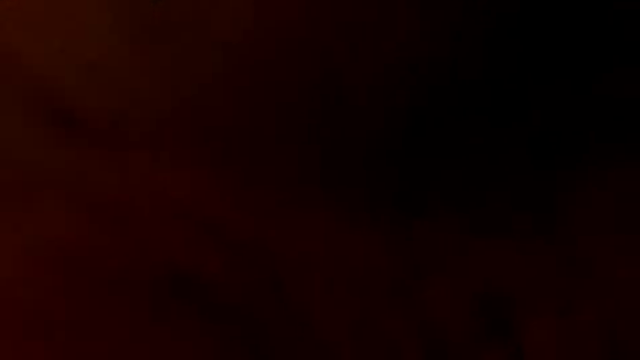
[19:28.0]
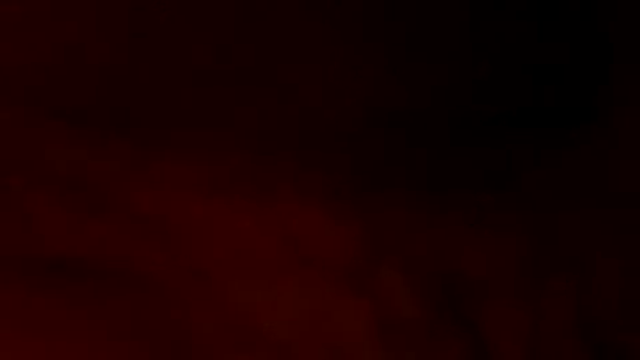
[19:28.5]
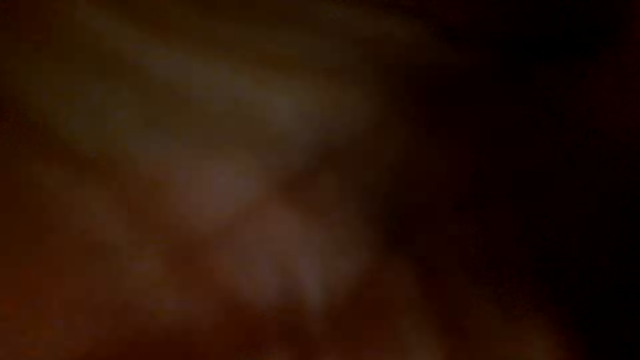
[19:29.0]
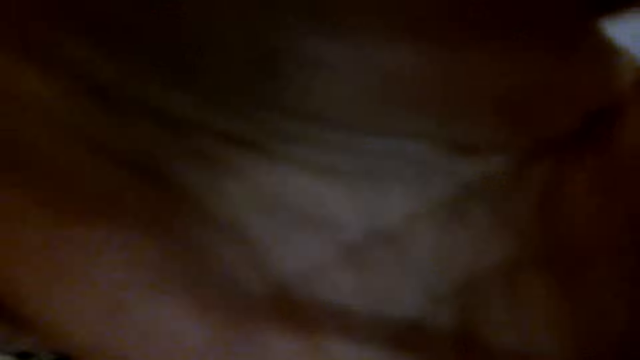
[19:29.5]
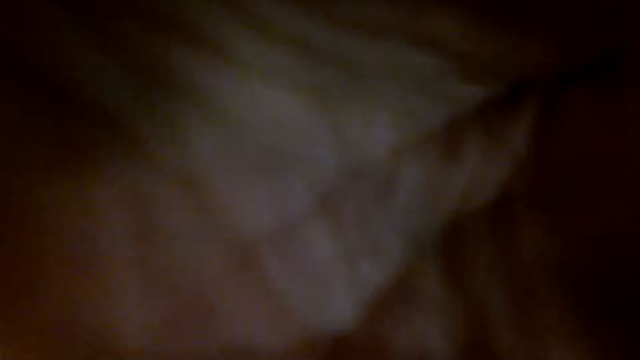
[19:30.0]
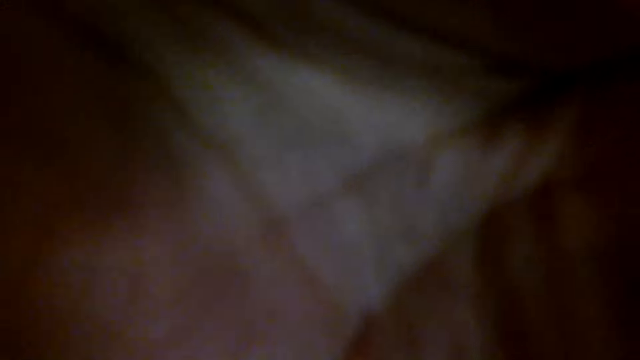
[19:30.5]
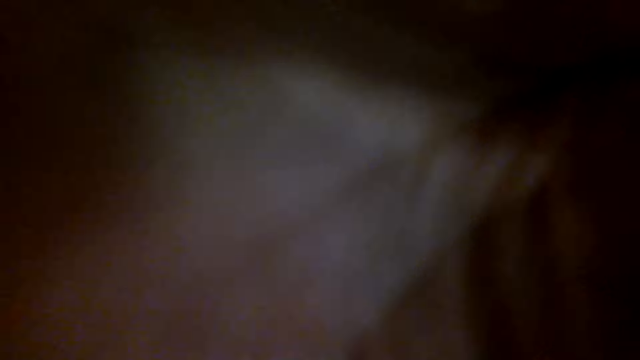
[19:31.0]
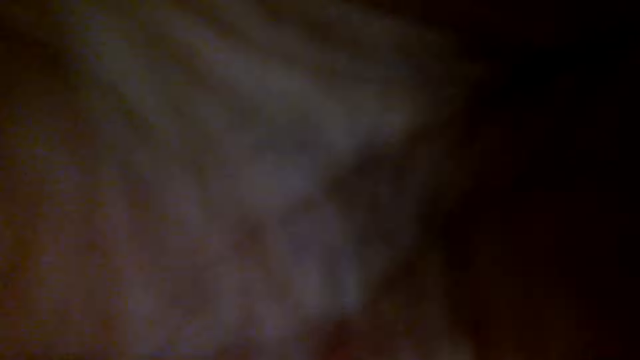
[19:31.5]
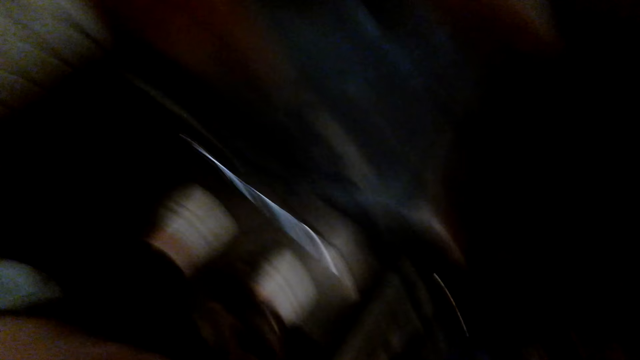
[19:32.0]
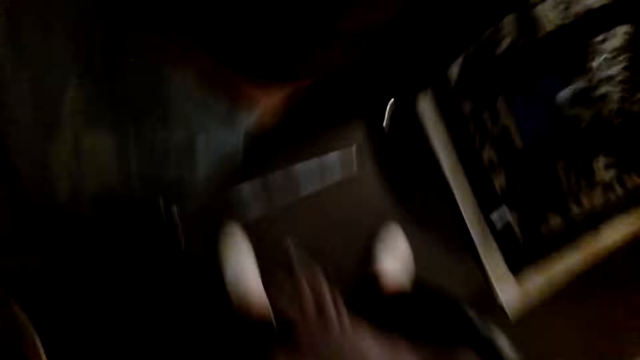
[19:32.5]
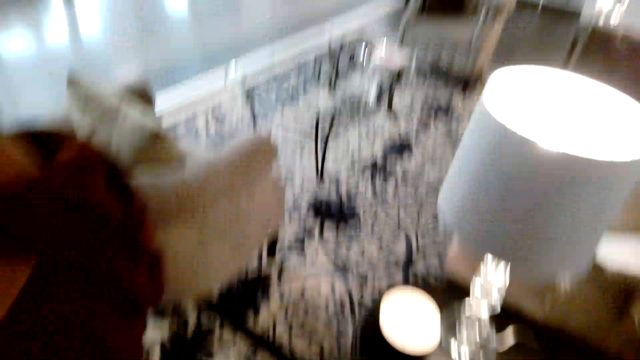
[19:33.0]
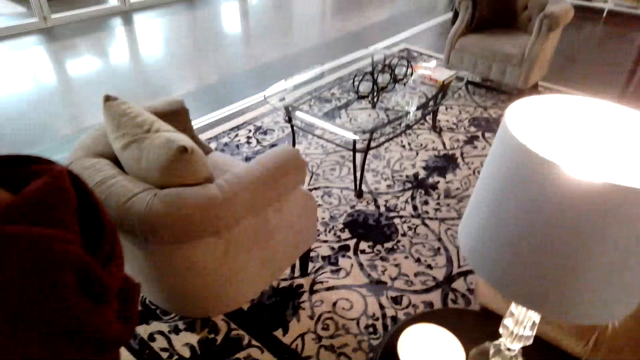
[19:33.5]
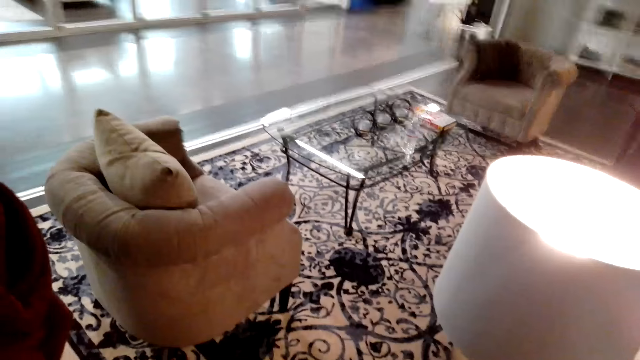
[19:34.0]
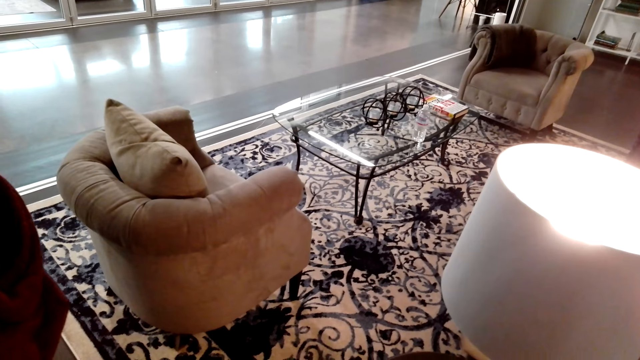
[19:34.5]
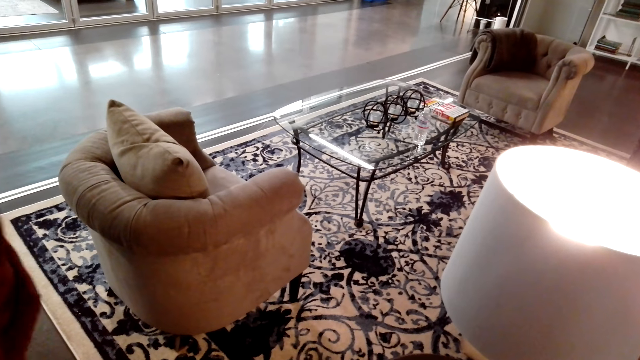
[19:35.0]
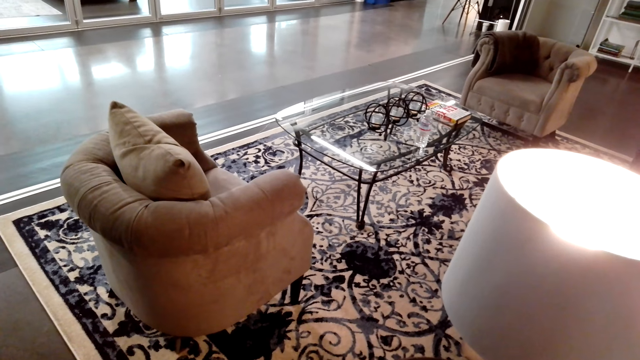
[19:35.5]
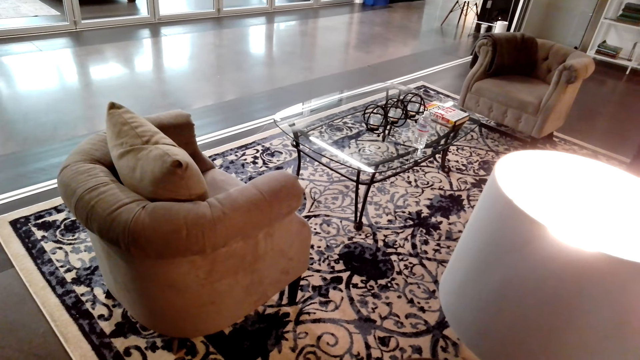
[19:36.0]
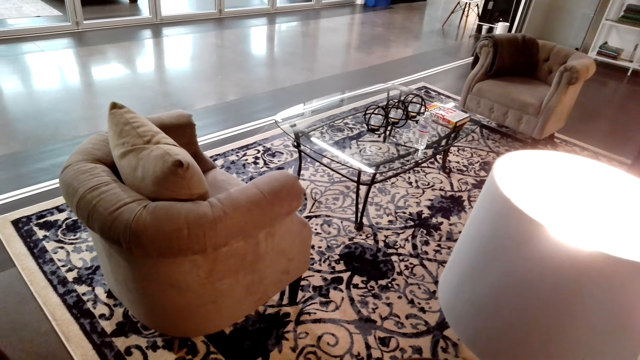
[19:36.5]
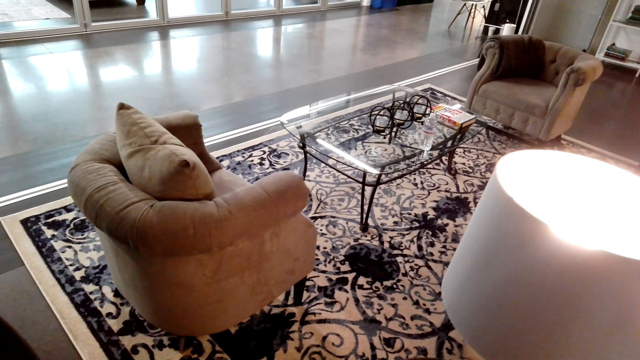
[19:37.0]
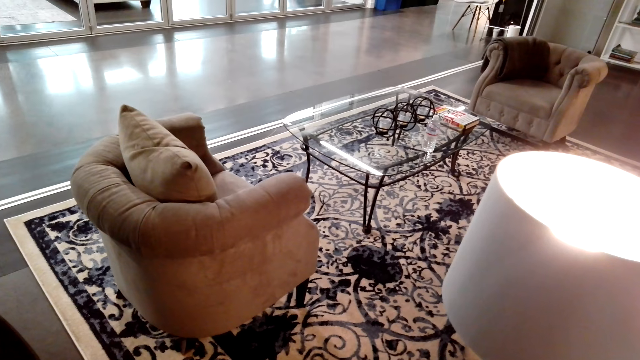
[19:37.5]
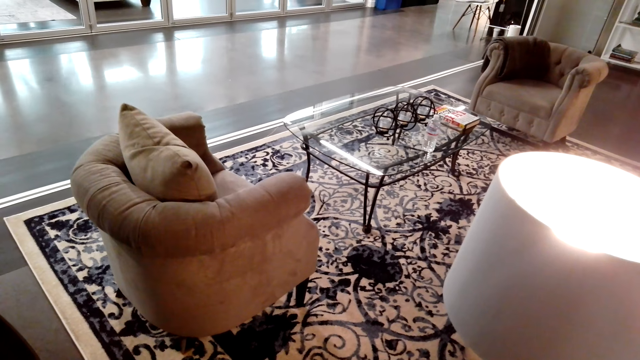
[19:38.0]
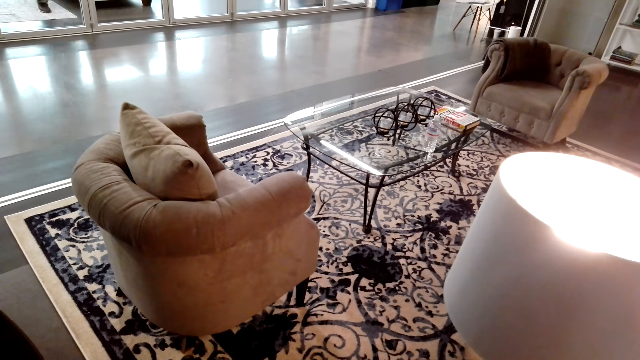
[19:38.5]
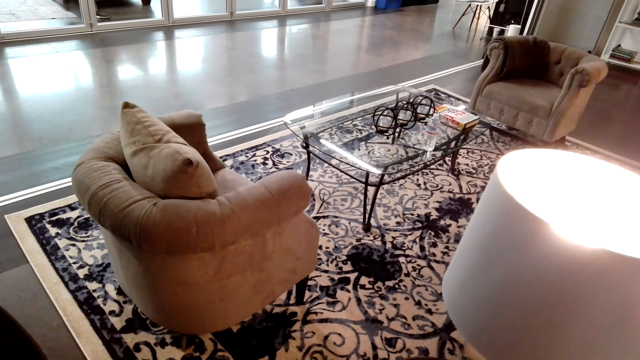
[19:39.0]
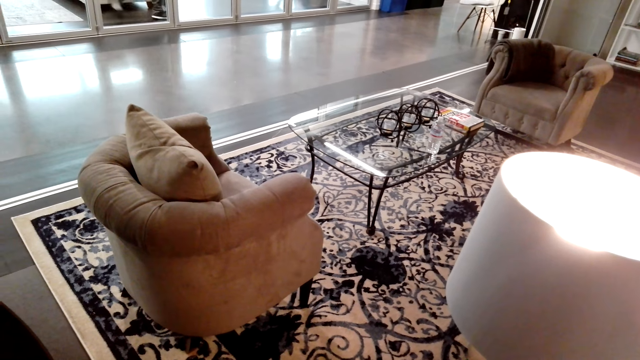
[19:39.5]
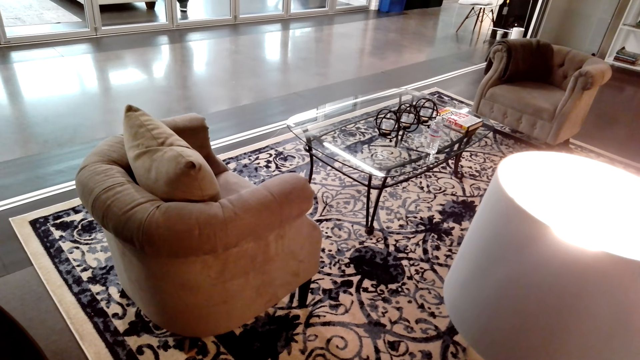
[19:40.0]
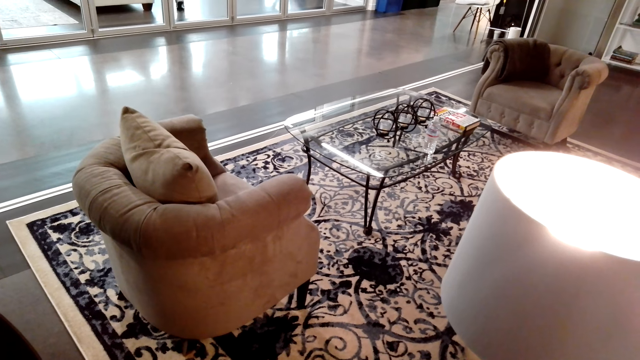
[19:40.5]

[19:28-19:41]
The camera wearer adjusts the camera. They move their hand. They walk around. A man walks in the room.
